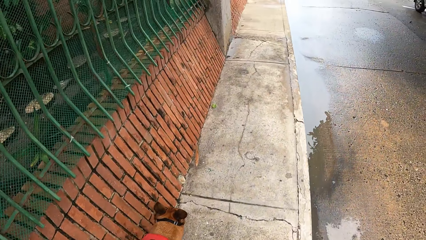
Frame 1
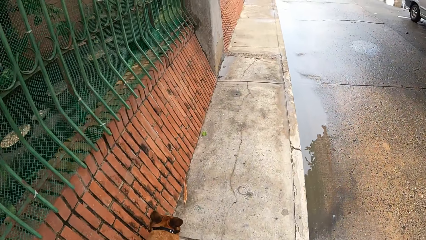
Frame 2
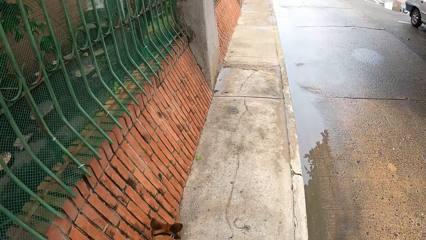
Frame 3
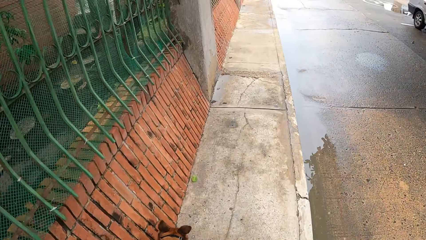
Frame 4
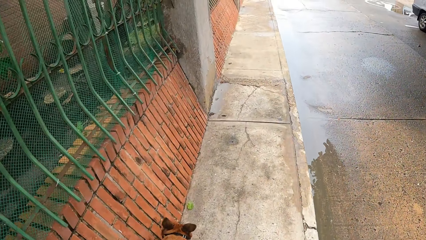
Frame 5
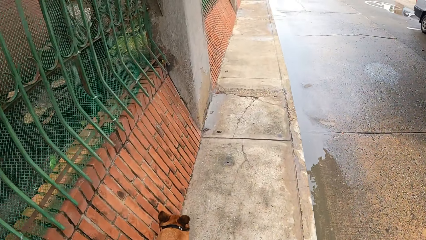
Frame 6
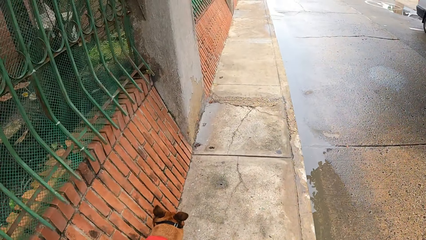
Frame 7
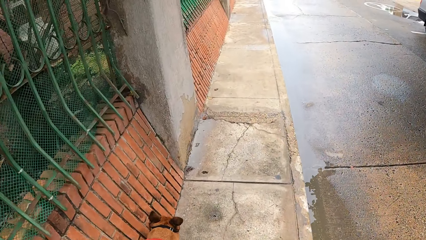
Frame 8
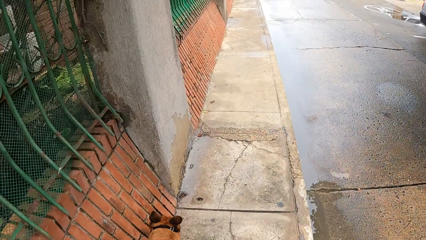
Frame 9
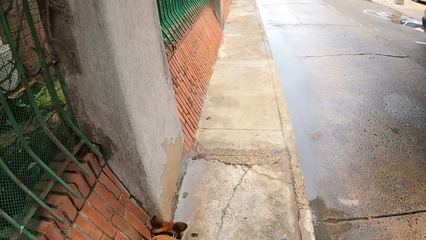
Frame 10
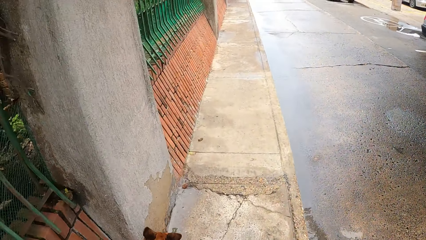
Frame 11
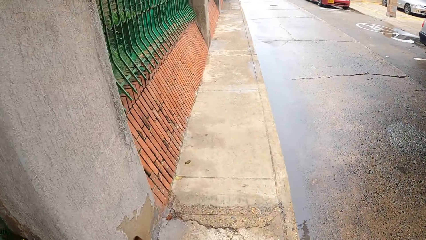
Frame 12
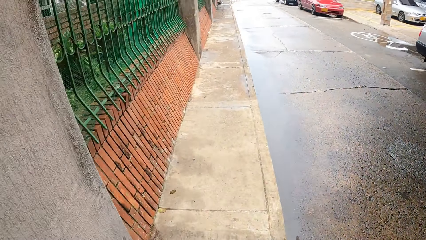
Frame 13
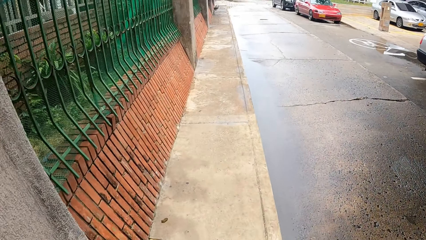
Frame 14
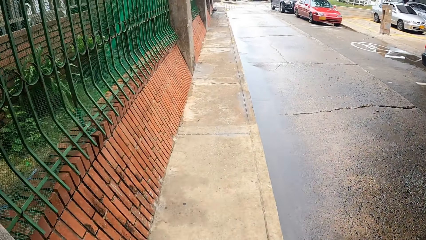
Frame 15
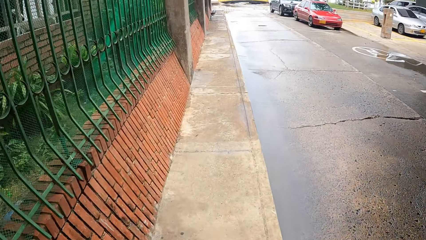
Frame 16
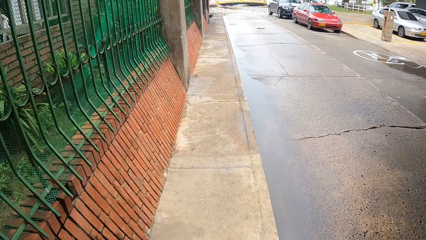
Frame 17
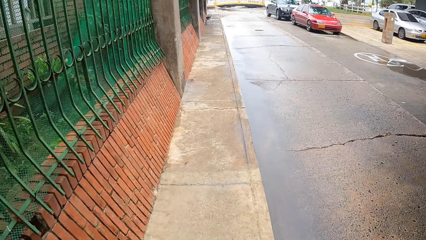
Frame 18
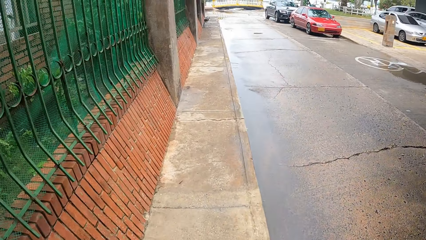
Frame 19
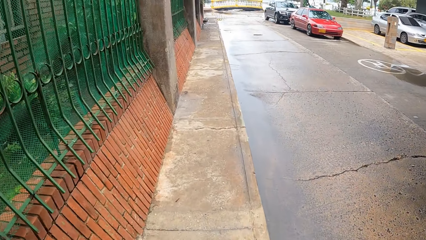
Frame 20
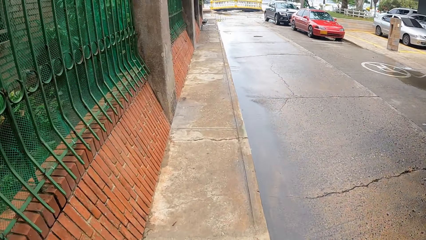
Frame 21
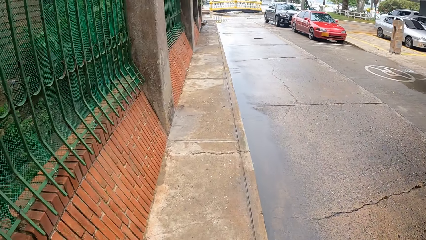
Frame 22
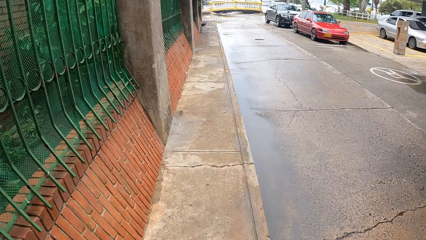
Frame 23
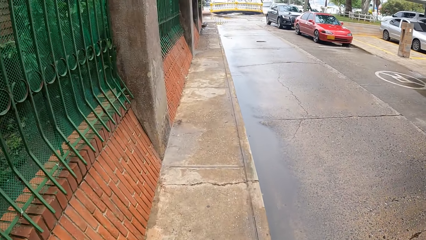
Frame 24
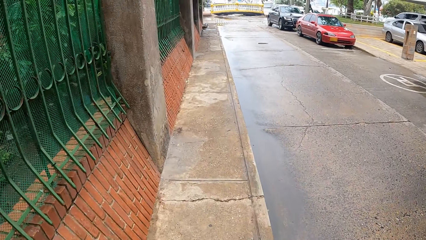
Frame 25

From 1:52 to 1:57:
The camera wearer walks on the pavement.

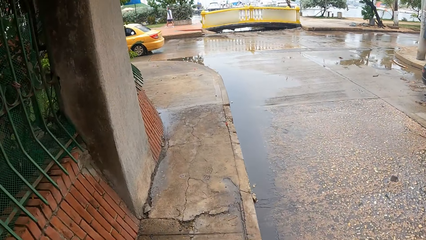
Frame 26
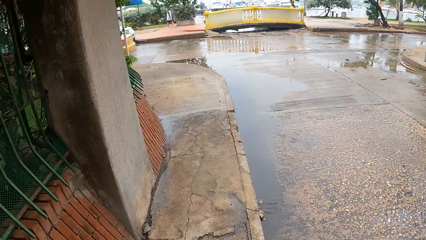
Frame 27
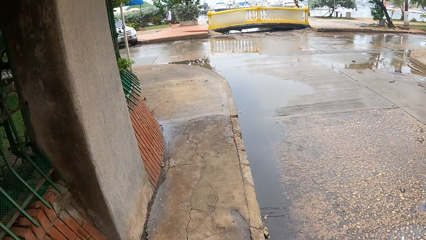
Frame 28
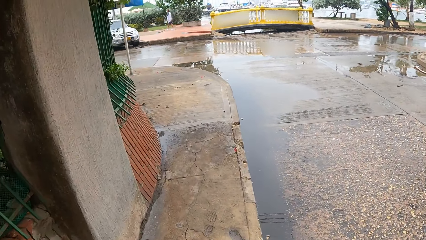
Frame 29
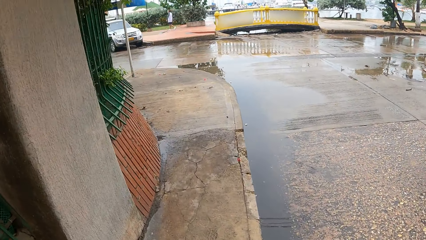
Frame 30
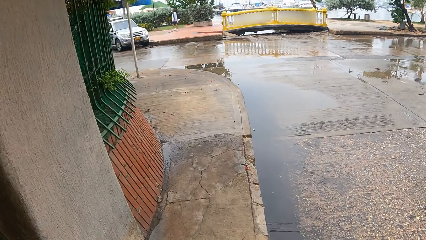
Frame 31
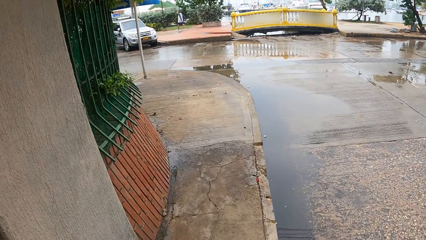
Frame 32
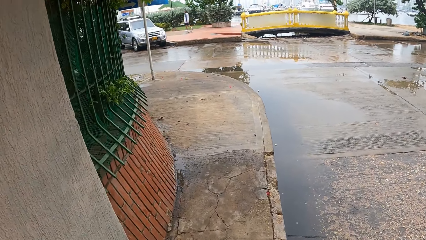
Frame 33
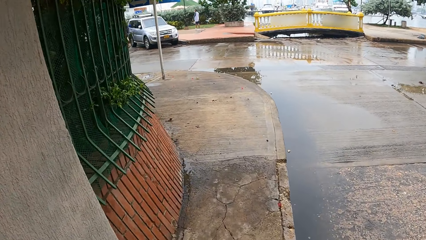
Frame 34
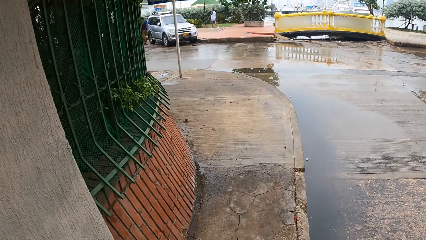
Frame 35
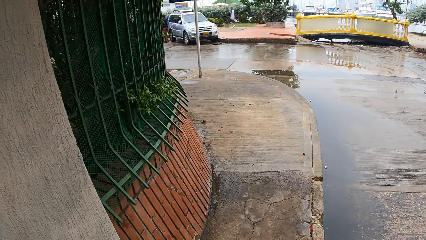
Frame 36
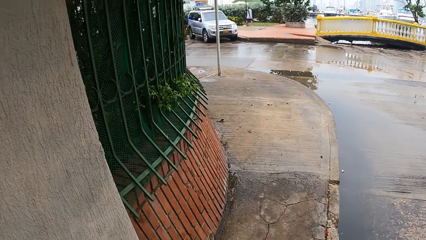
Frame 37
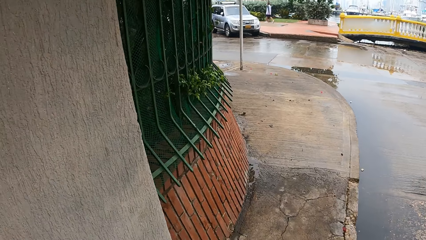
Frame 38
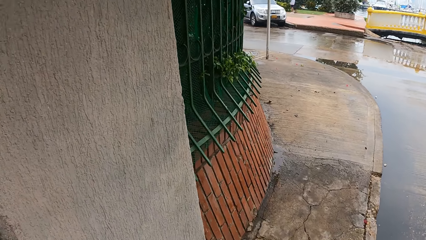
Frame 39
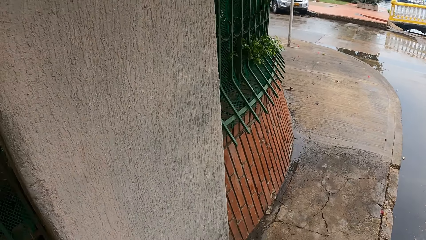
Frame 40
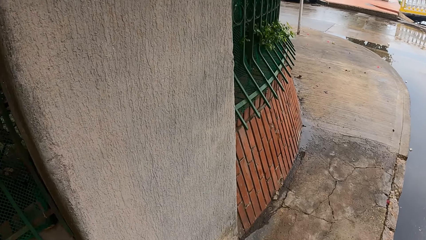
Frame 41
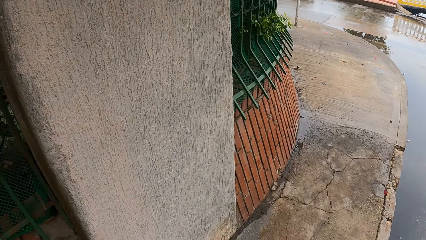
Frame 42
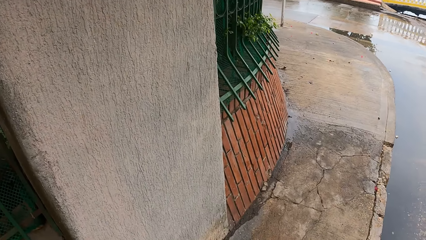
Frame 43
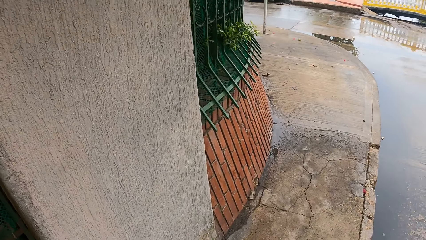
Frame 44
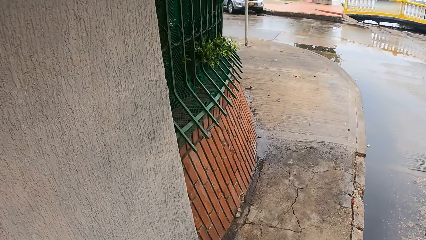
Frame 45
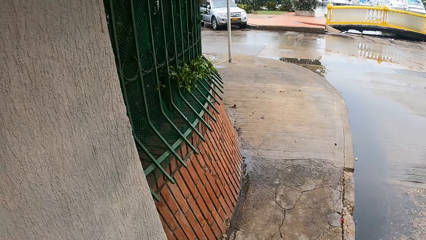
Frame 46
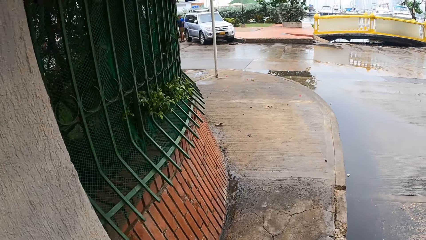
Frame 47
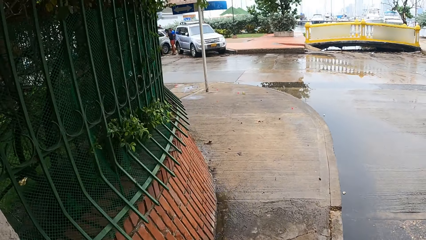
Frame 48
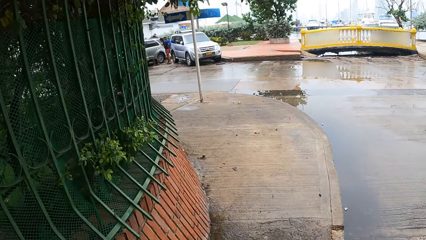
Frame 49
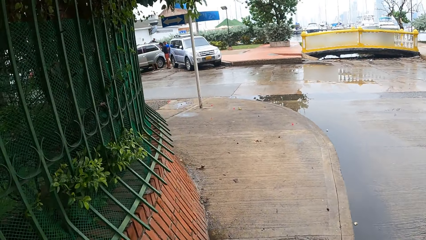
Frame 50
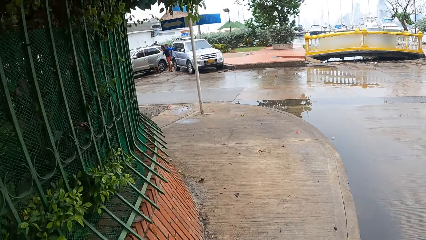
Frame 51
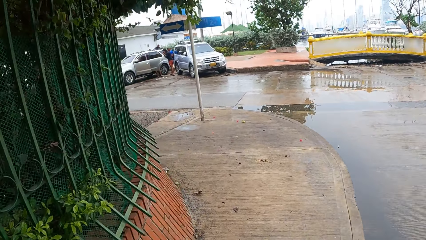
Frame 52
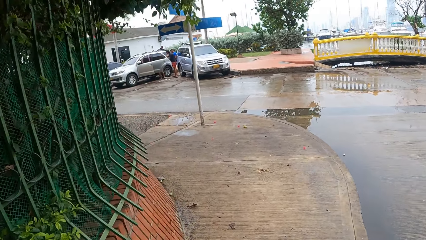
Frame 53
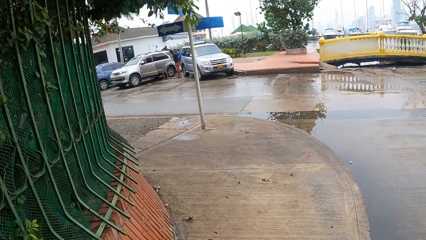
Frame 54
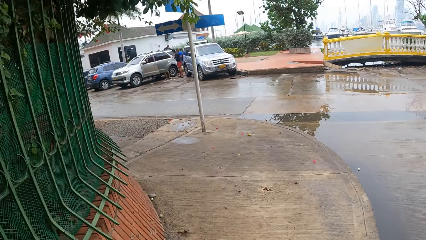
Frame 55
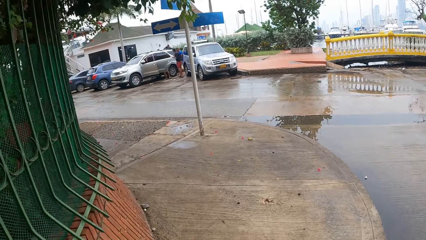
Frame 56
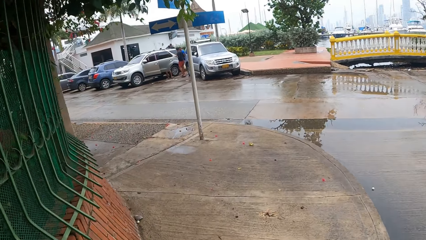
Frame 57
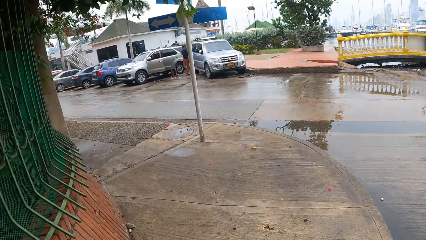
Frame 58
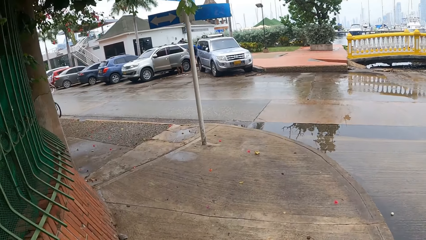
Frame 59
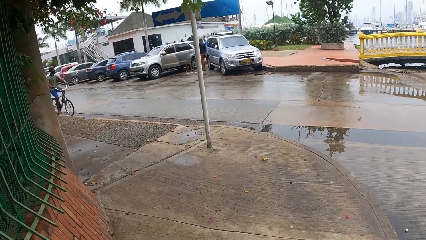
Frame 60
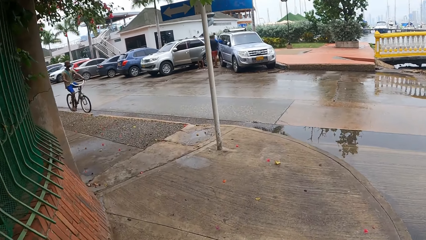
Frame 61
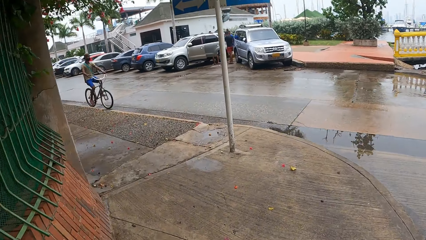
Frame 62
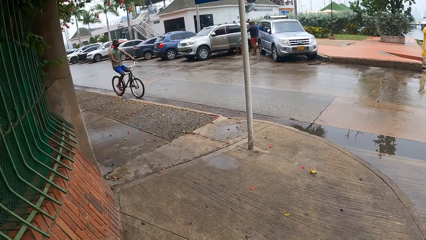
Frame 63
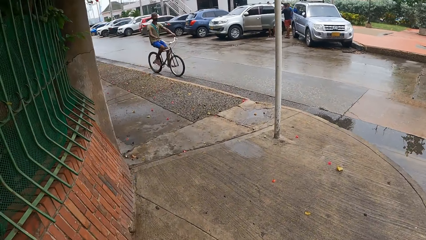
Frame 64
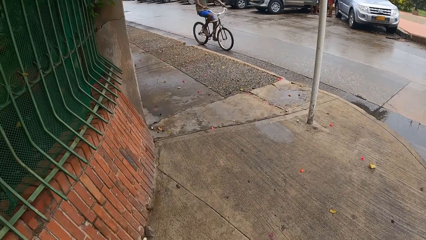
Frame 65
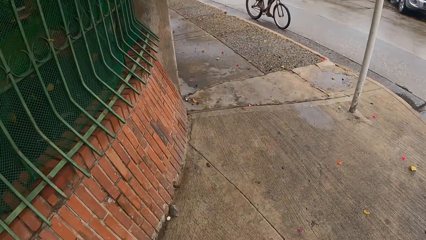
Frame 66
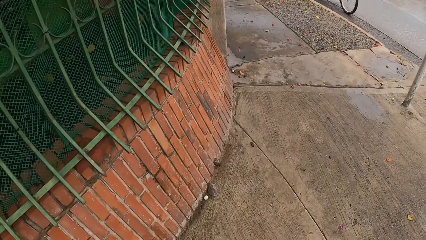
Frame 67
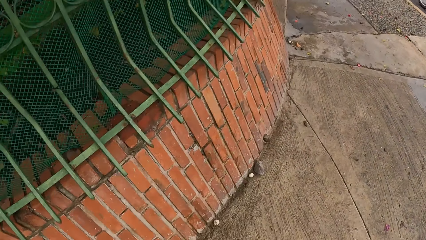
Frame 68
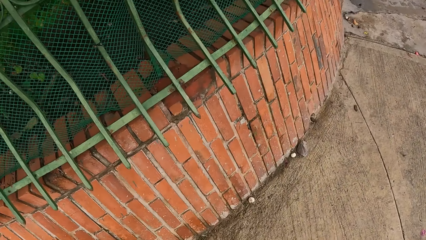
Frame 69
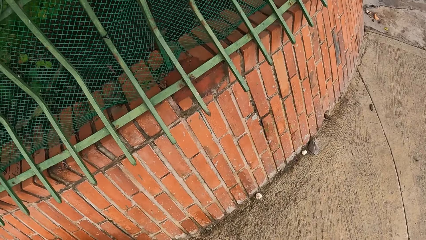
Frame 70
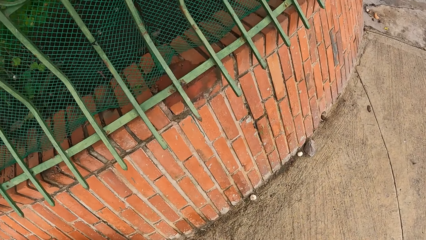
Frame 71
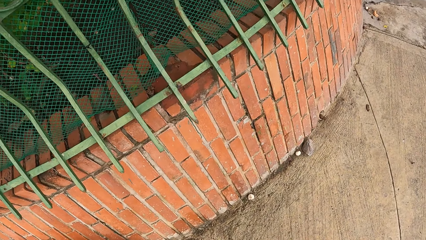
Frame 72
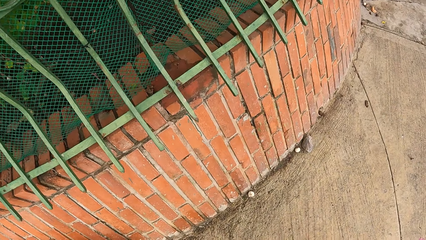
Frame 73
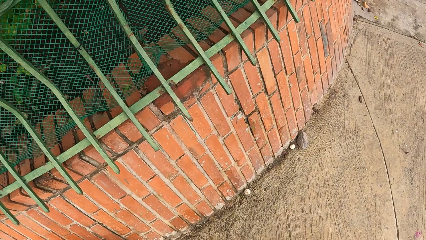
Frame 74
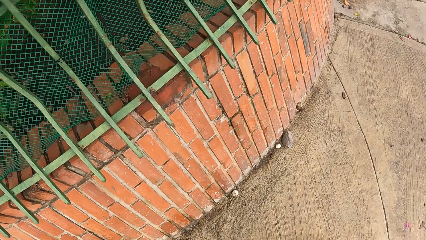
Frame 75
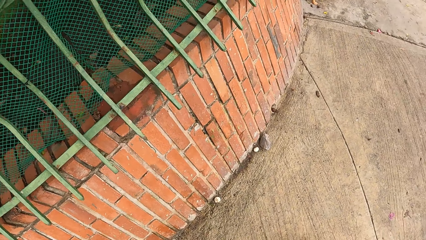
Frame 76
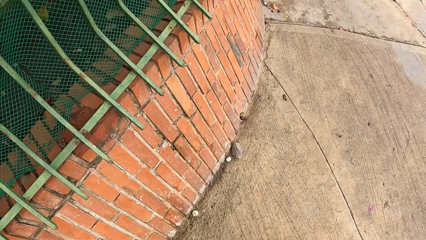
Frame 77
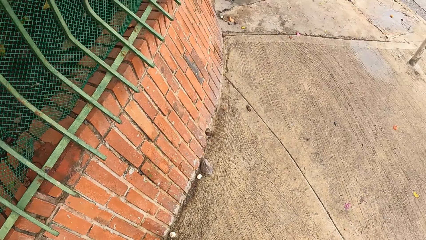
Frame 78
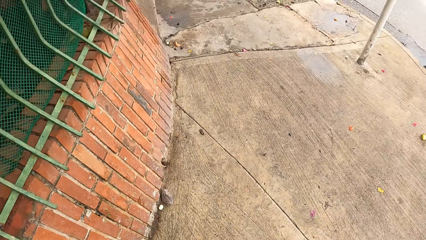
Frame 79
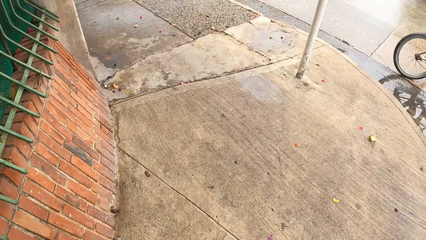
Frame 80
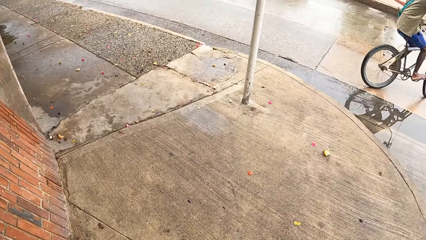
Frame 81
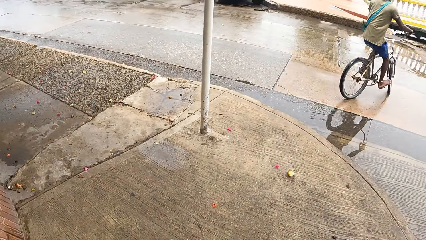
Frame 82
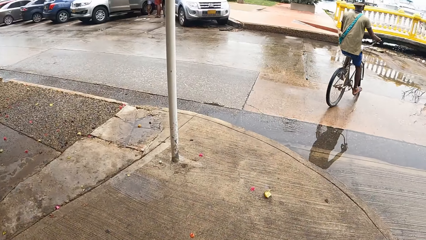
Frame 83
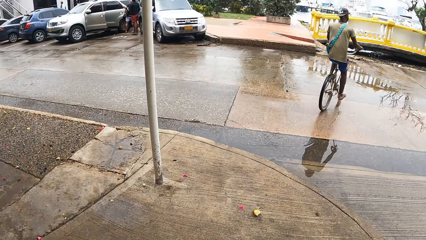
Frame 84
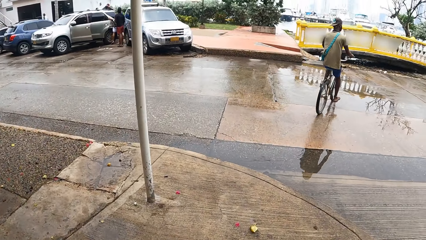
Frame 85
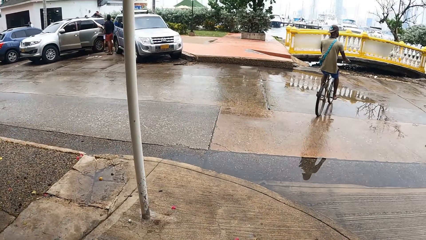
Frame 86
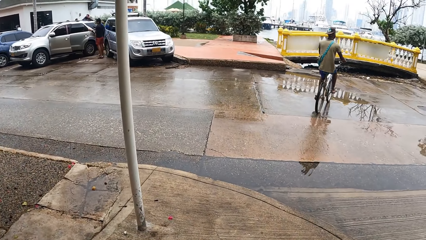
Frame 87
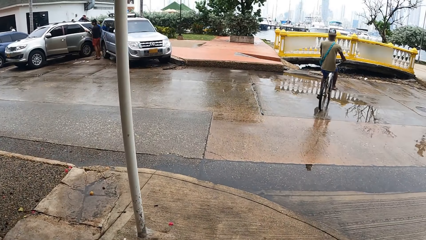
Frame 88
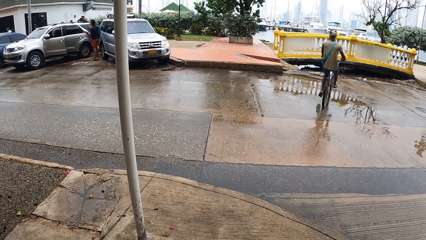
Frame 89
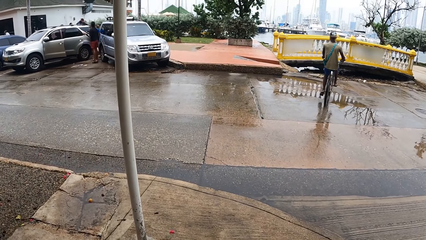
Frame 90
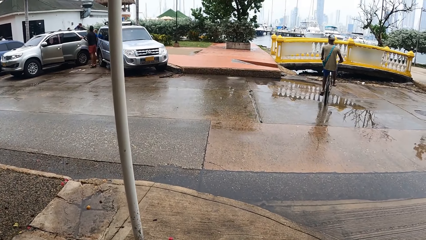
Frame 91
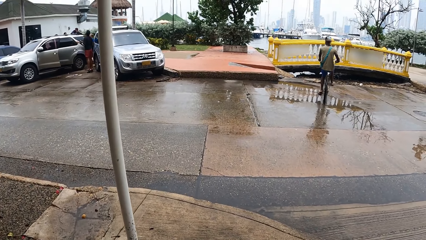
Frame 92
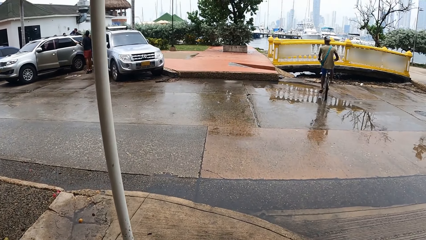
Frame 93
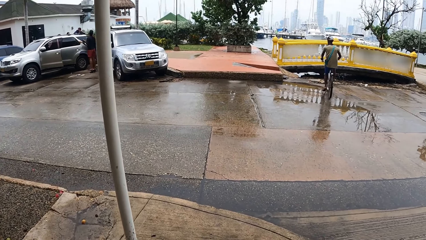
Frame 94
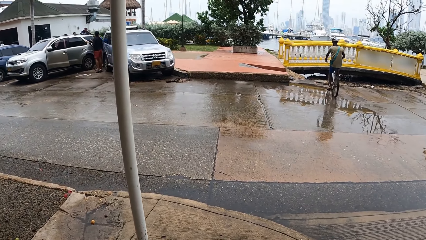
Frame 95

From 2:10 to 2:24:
The camera wearer stares around the pavement. They walk on the pavement. They stare around the pavement.
